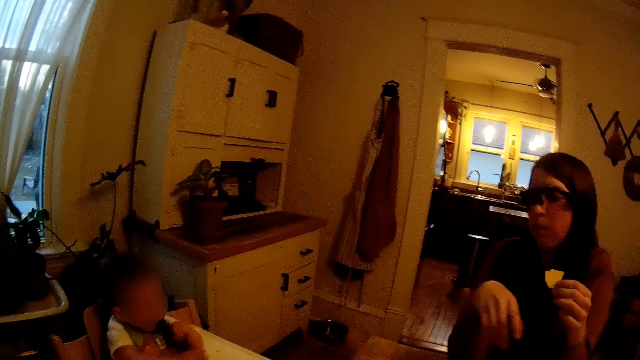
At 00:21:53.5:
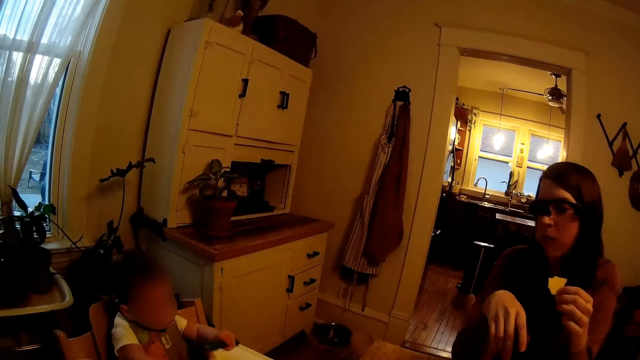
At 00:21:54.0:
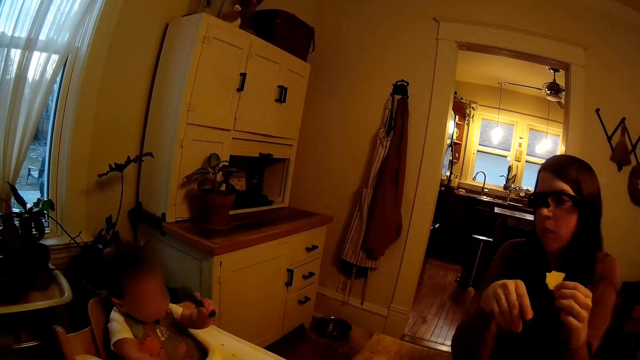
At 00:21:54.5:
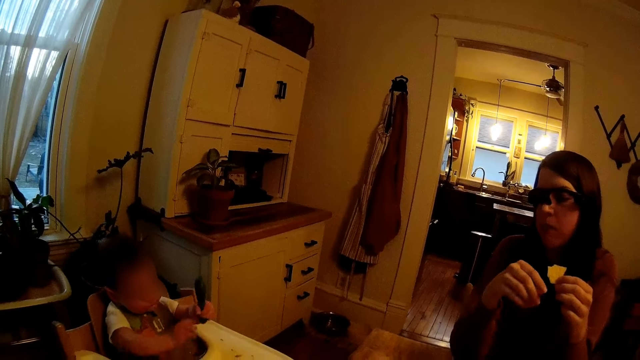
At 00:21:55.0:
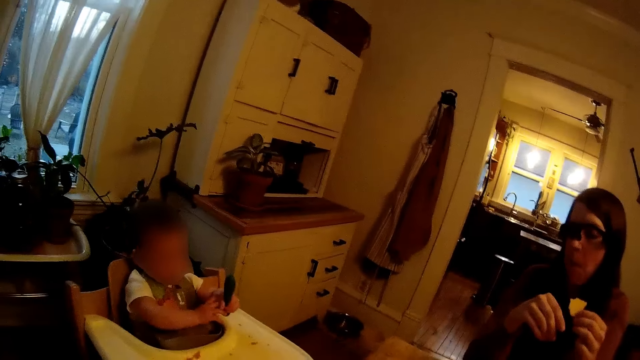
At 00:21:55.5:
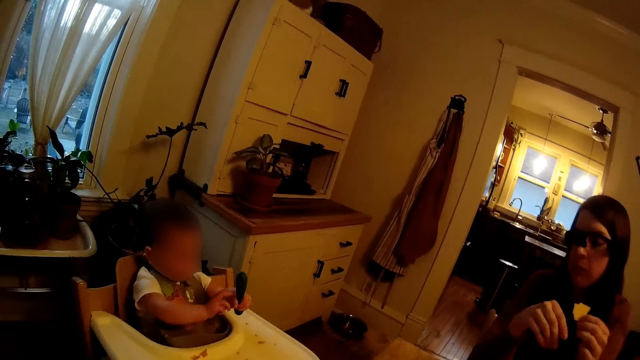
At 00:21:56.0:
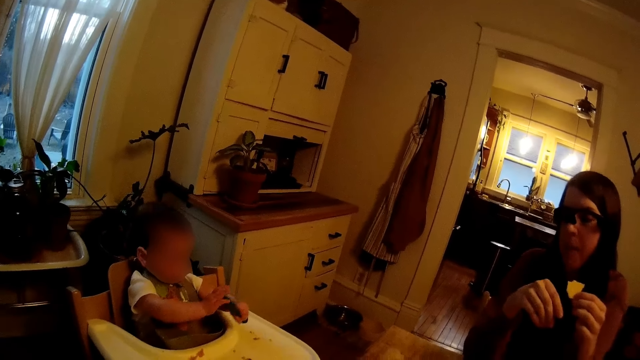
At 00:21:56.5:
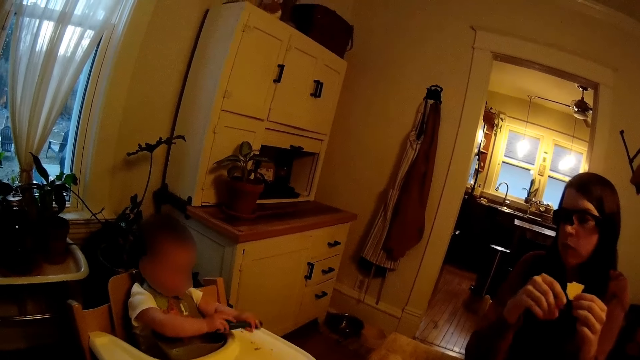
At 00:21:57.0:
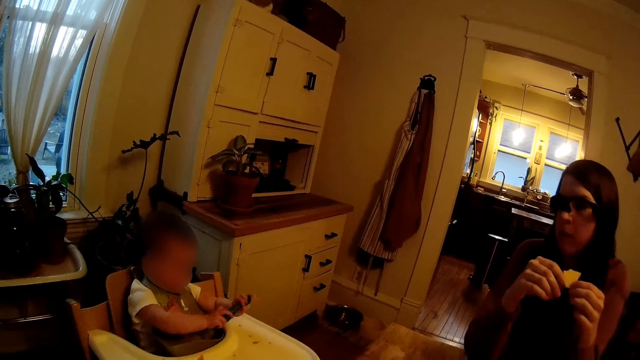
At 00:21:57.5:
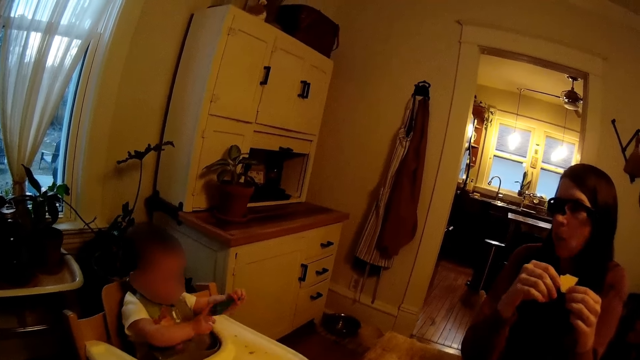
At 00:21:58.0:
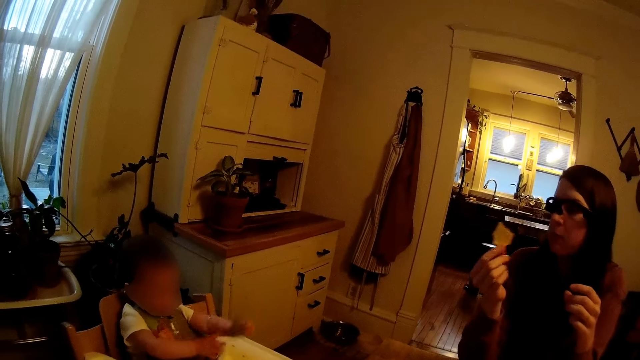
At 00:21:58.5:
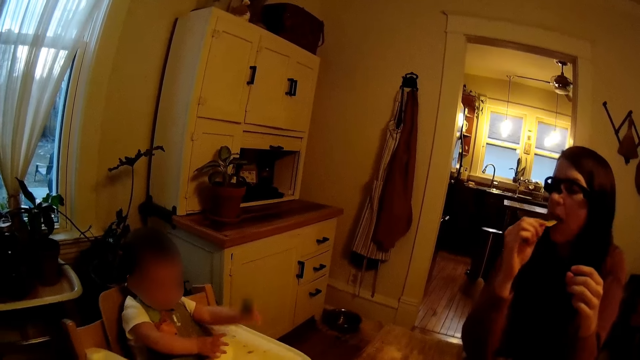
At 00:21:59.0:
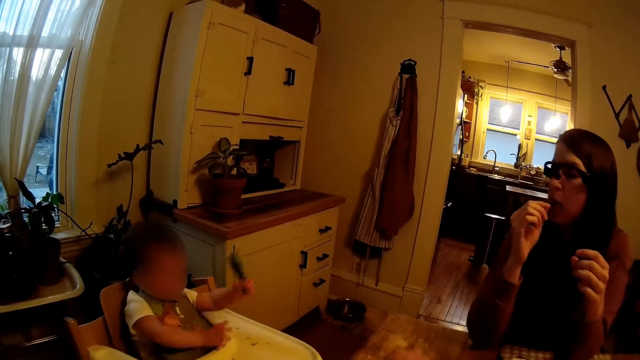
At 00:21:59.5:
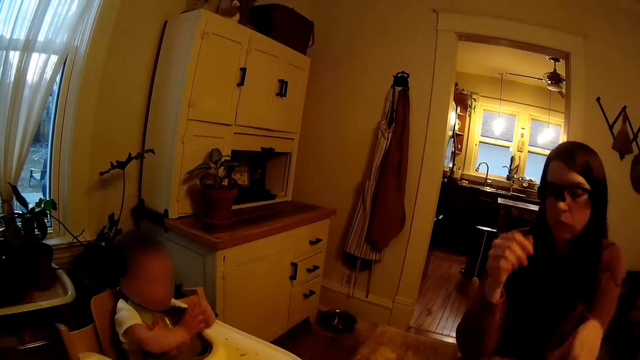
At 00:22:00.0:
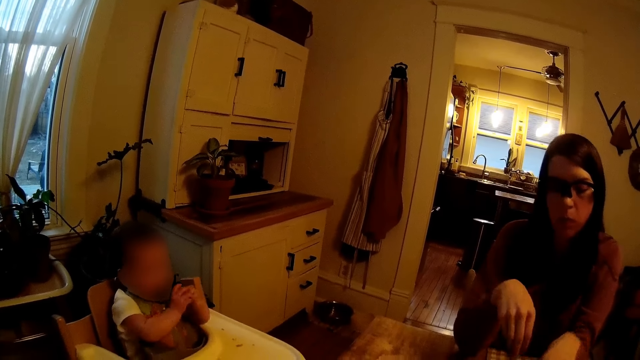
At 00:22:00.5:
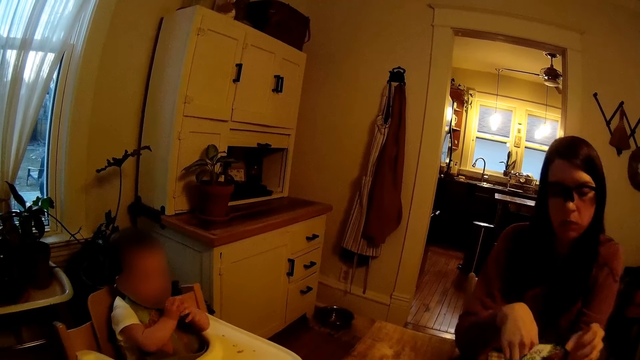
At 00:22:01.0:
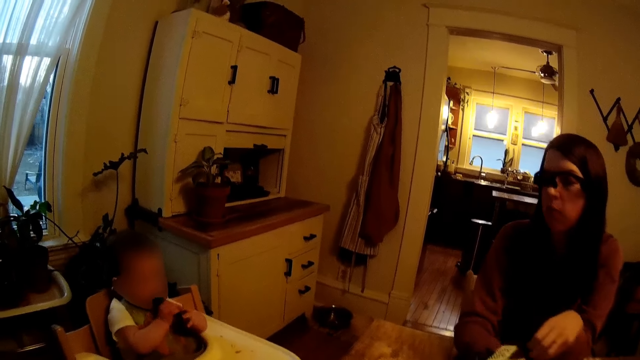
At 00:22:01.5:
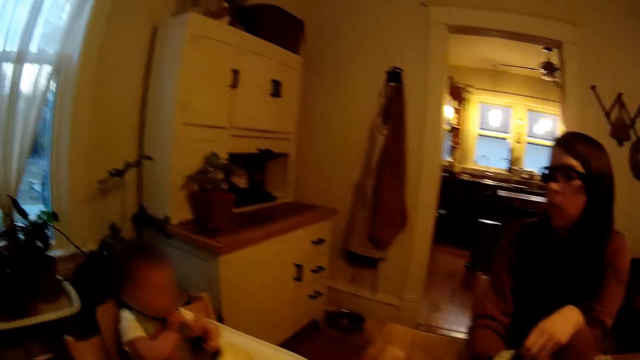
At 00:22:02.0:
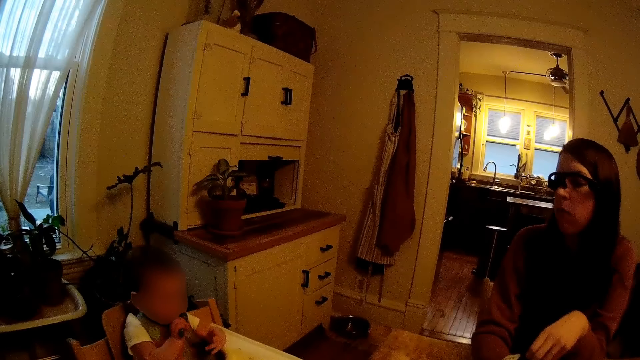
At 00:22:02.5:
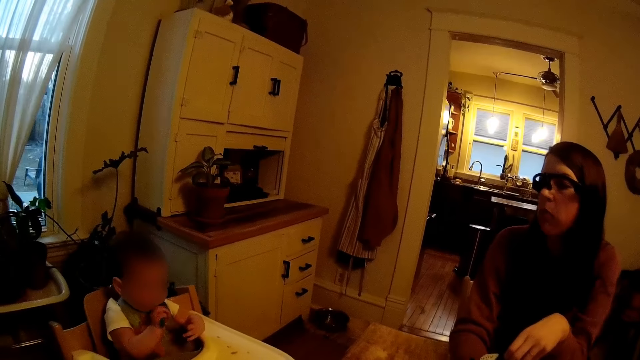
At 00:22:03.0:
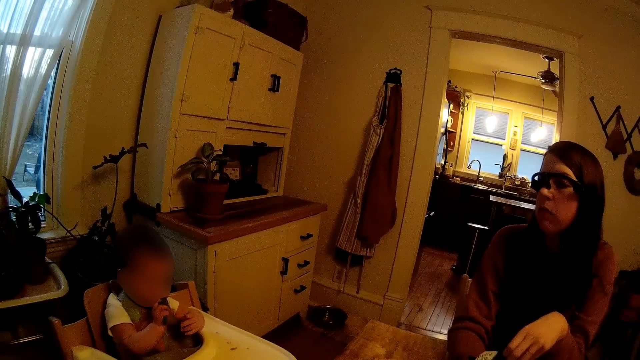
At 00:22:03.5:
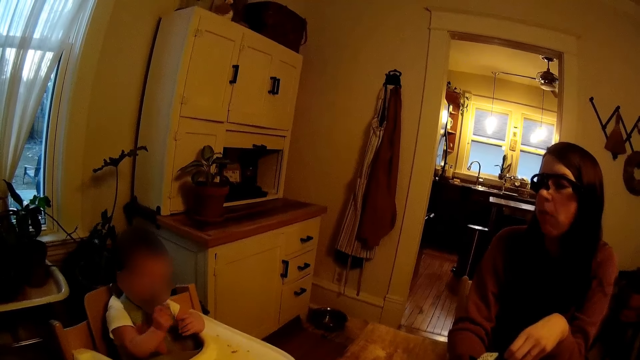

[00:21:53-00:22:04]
A woman uses gestures. A baby plays with a spoon. The woman passes the piece of potato chip or crisp in her left hand to her right hand. The woman eats the piece of potato chip with her right hand. The woman puts her right hand inside the bag of potato chips on the table. The baby bites the spoon. The woman holds a pack of crisps and picks a crisp.

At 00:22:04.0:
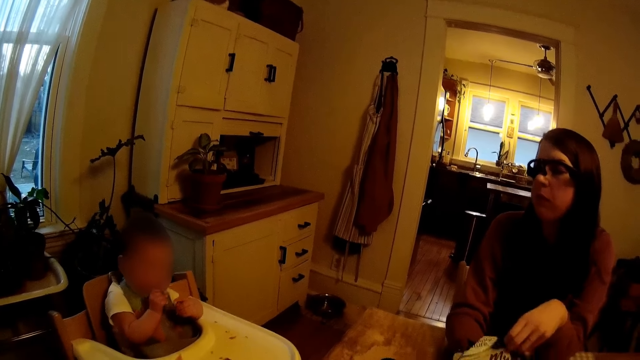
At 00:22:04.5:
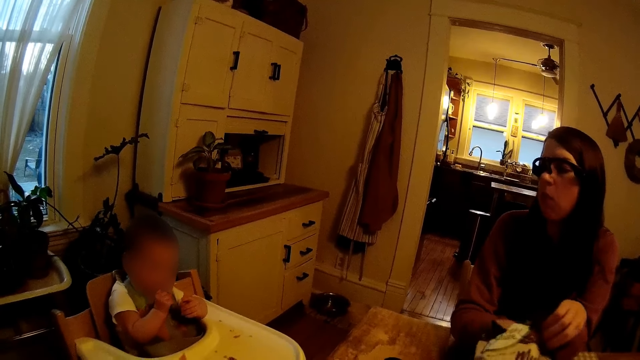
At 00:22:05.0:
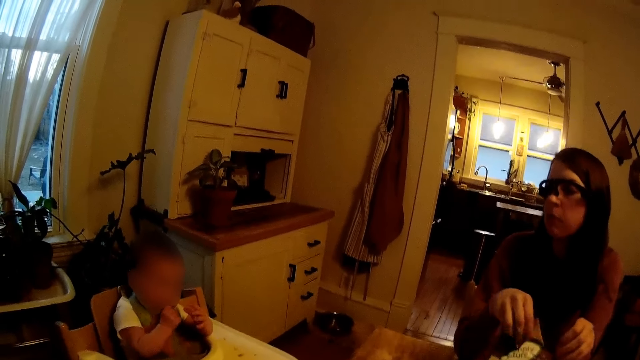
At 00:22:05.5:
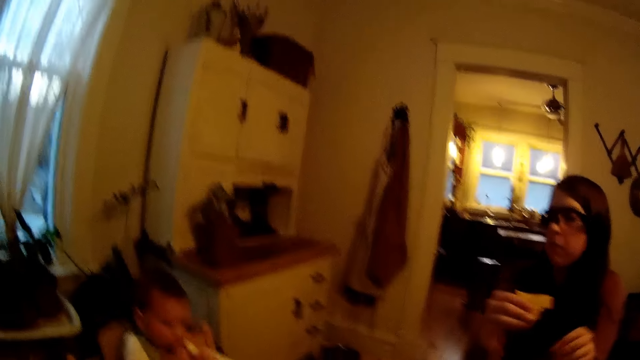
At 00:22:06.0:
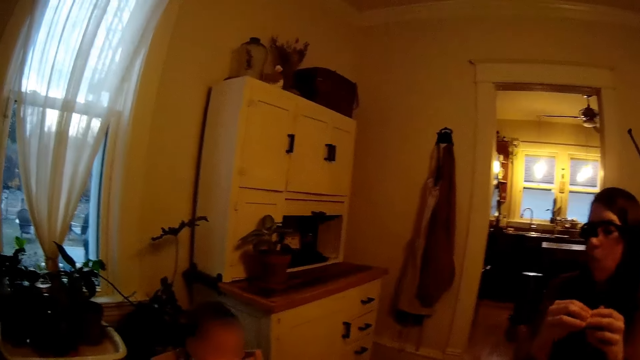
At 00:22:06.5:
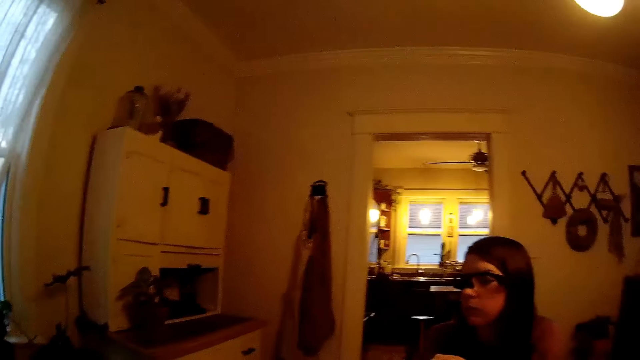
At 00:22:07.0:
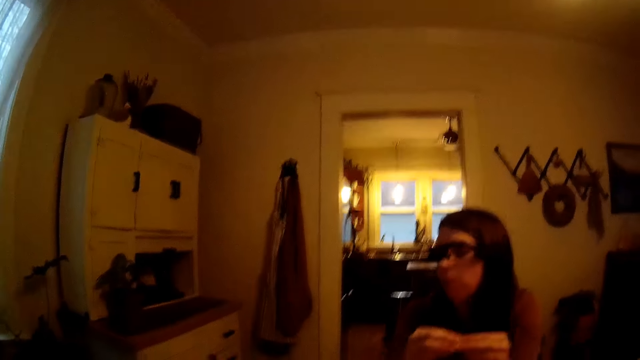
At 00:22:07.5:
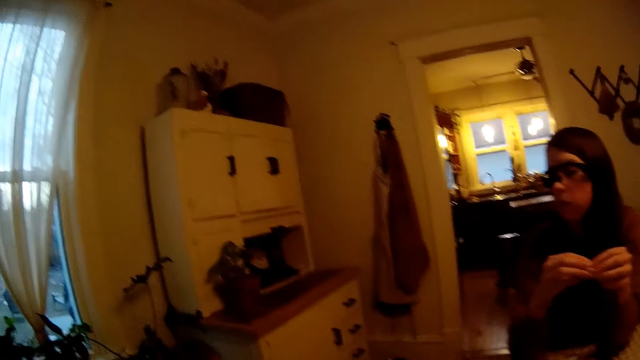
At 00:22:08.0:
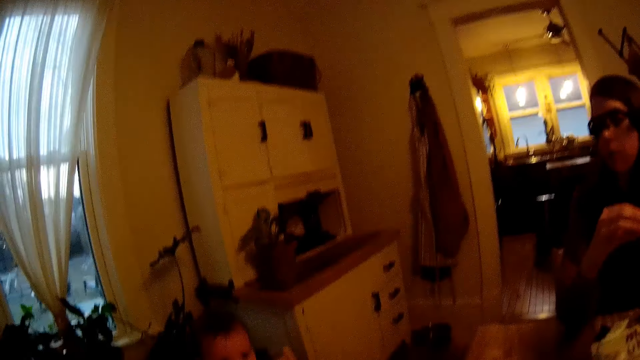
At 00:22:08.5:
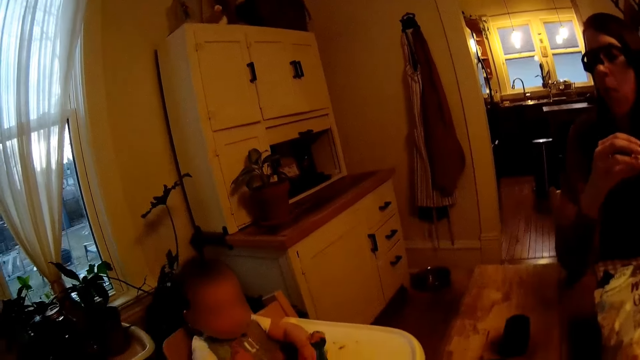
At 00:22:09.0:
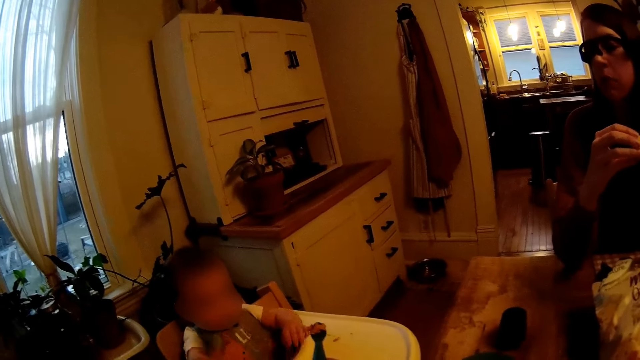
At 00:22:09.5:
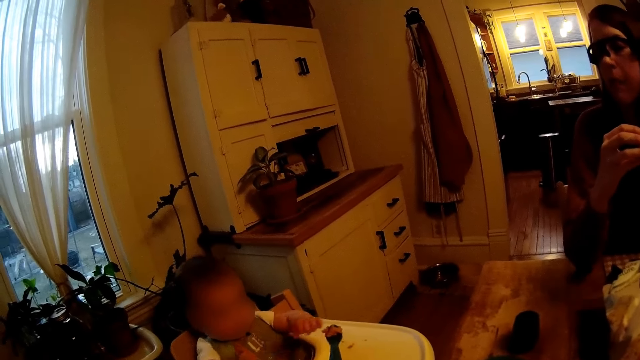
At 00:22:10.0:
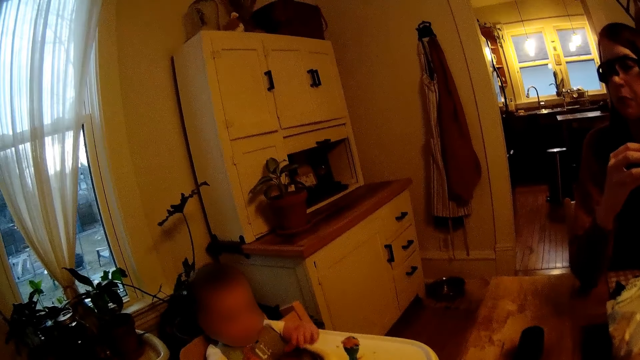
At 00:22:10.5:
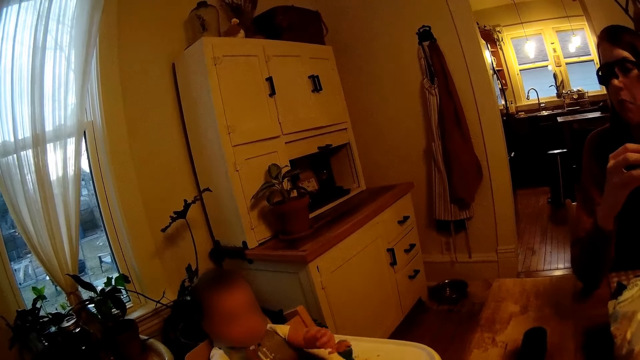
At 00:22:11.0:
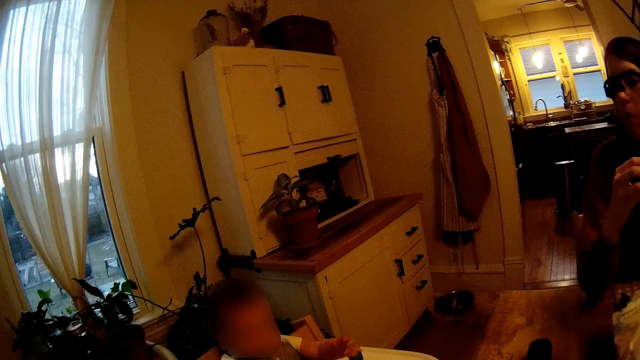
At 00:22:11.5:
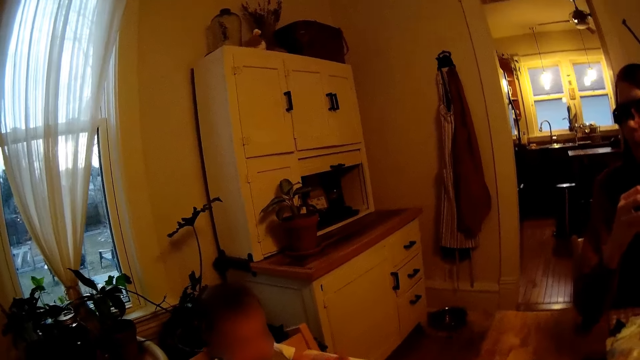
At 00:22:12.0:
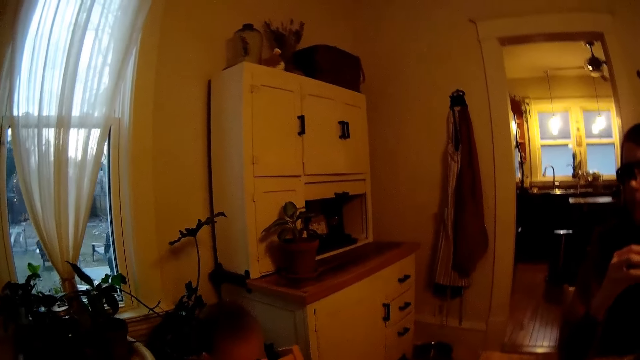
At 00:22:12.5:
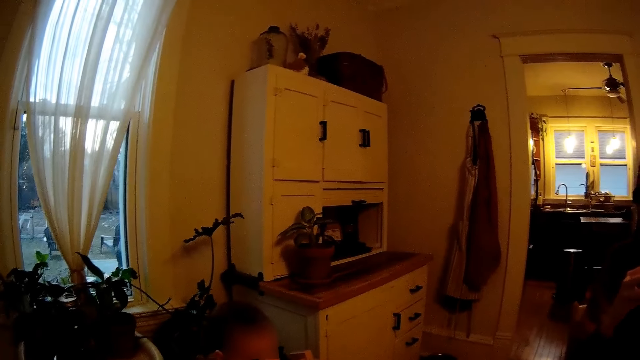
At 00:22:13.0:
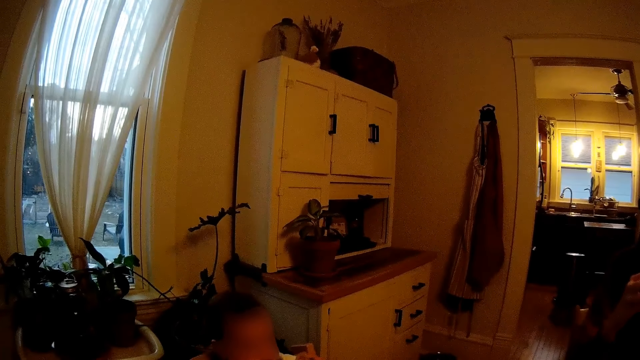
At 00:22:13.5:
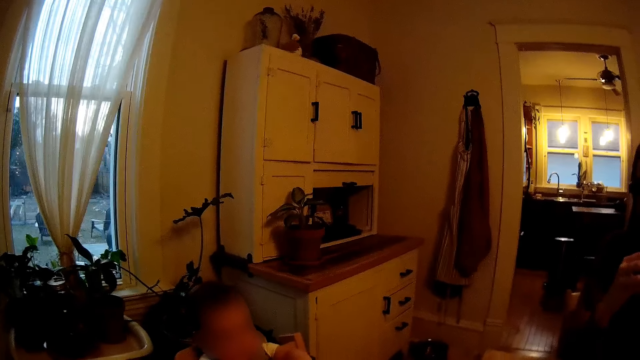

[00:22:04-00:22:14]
A woman removes a piece of potato chips from the bag of potato chips on the table with her left hand. The woman holds the piece of potato chips with both hands. A baby plays with a spoon.
